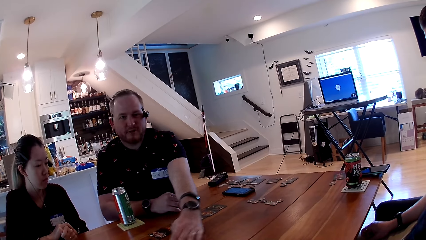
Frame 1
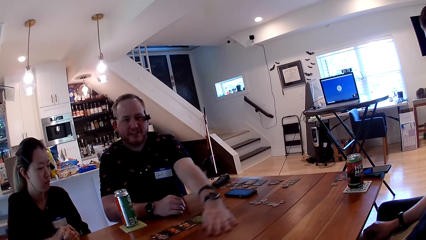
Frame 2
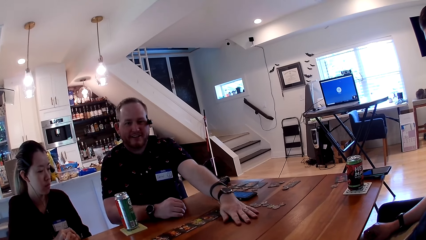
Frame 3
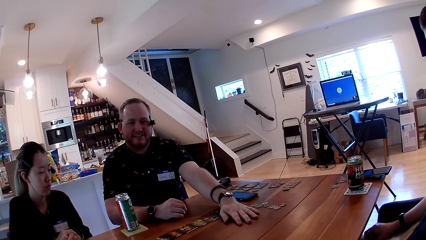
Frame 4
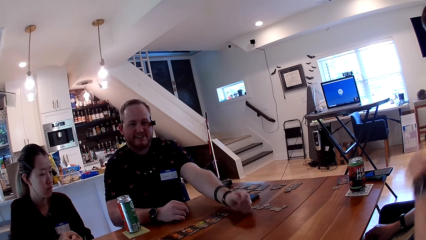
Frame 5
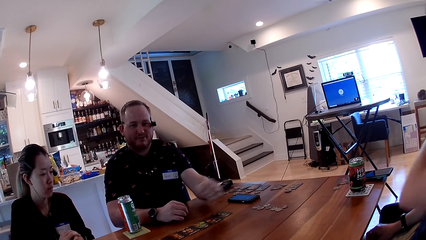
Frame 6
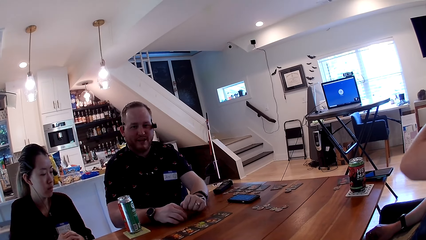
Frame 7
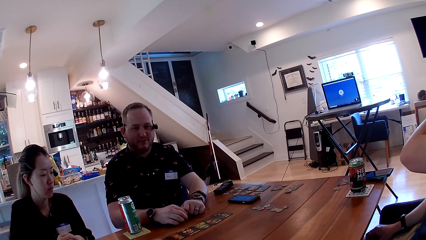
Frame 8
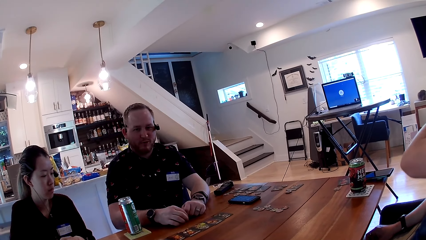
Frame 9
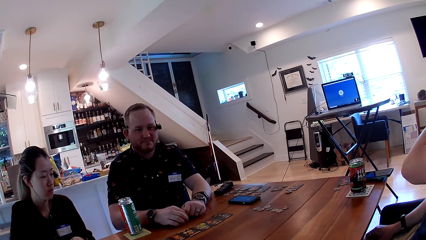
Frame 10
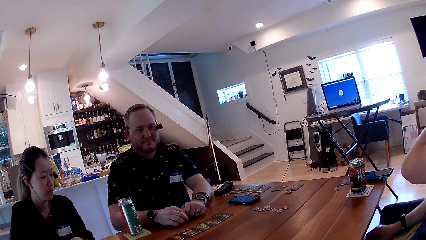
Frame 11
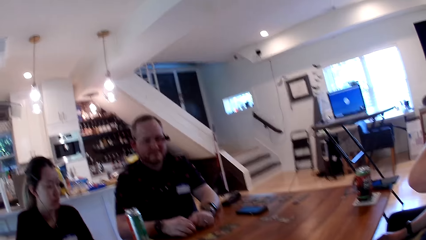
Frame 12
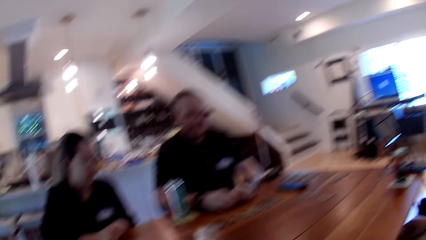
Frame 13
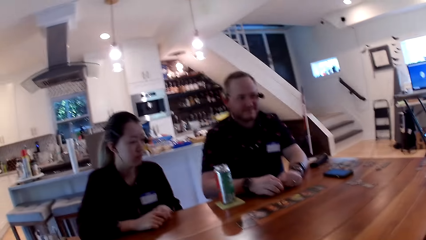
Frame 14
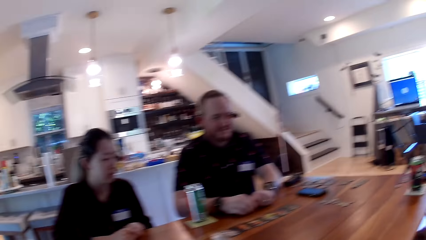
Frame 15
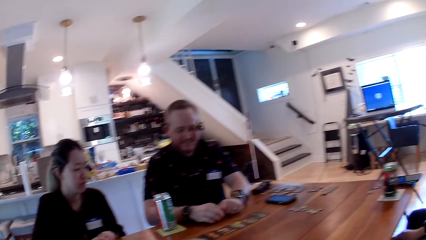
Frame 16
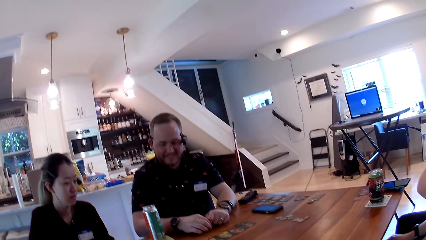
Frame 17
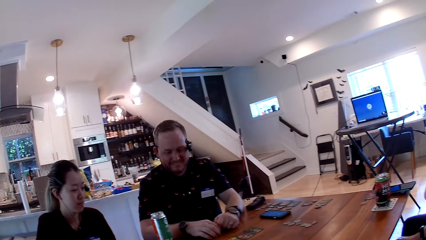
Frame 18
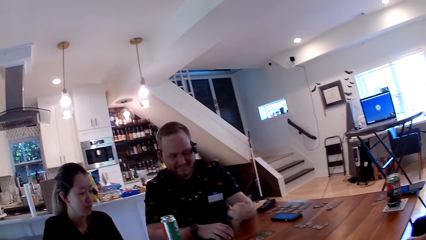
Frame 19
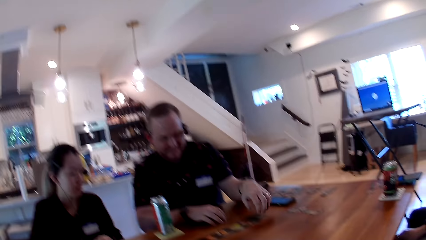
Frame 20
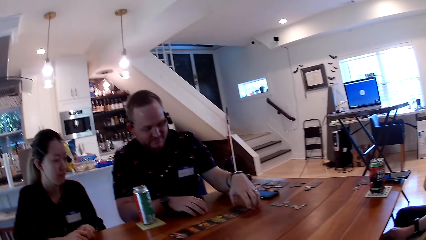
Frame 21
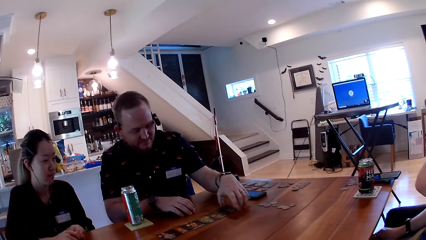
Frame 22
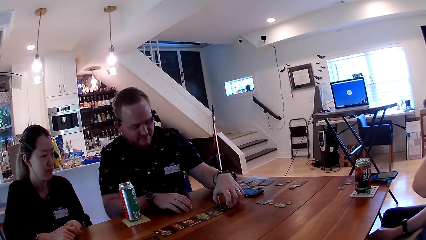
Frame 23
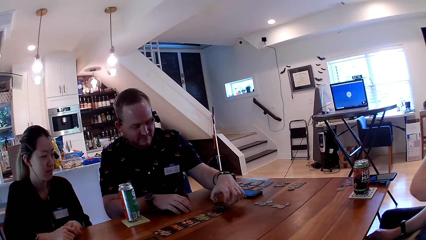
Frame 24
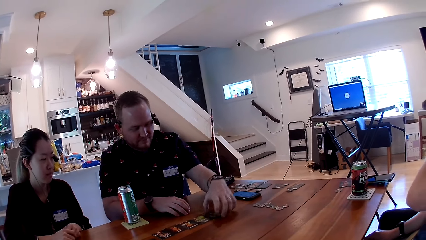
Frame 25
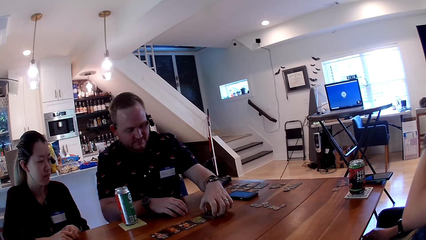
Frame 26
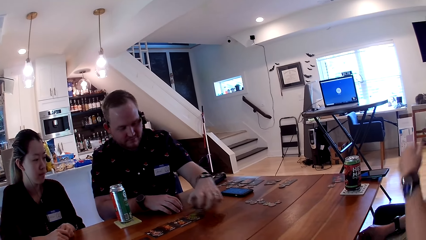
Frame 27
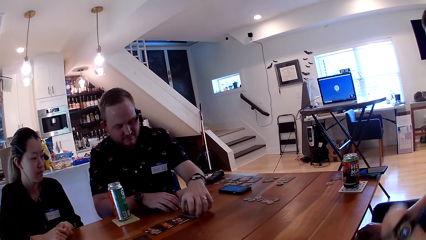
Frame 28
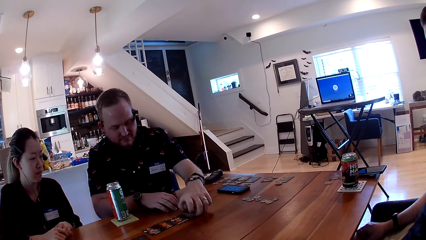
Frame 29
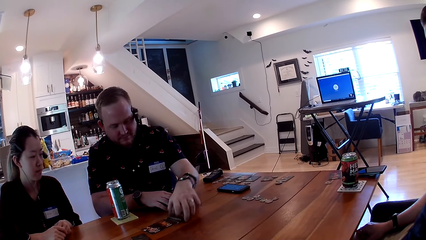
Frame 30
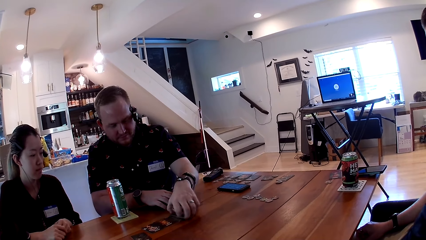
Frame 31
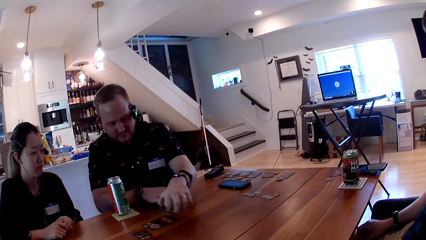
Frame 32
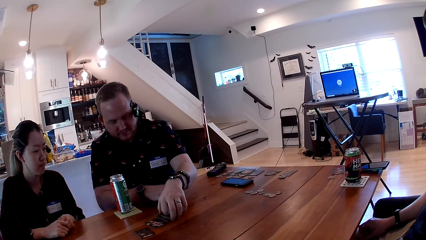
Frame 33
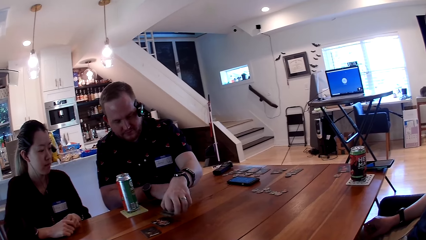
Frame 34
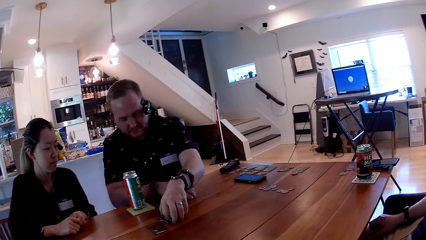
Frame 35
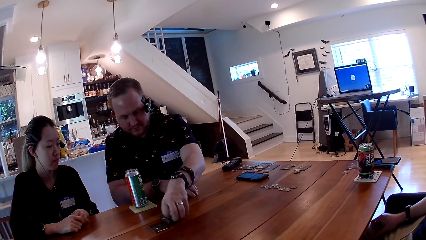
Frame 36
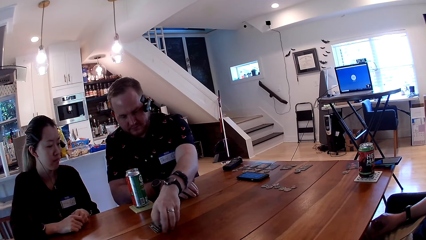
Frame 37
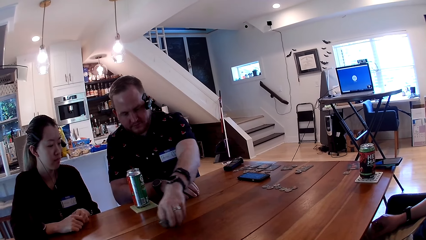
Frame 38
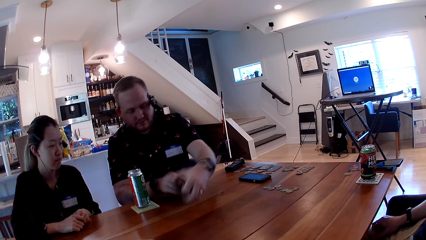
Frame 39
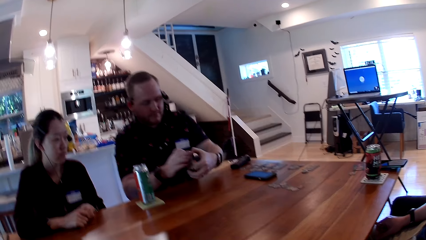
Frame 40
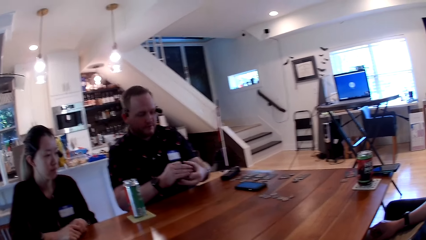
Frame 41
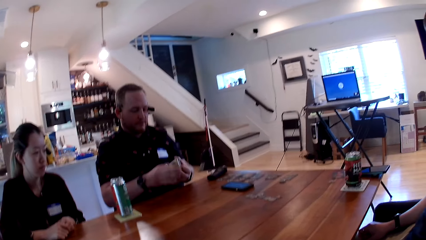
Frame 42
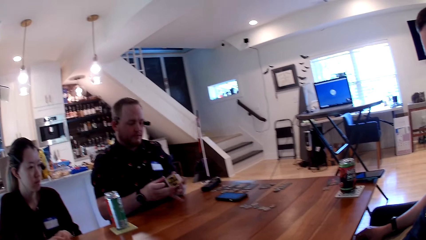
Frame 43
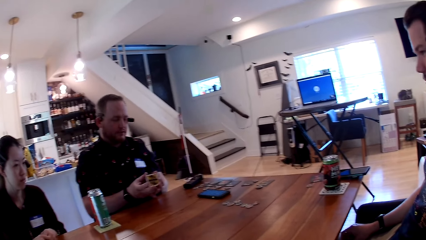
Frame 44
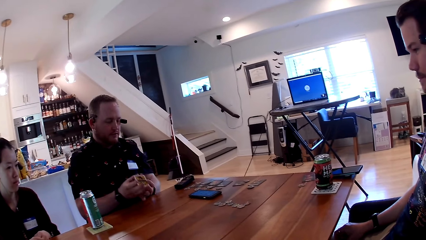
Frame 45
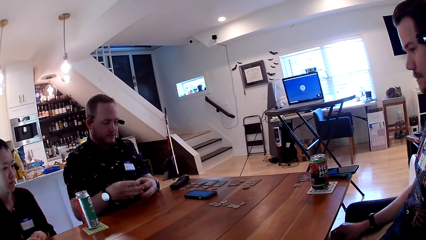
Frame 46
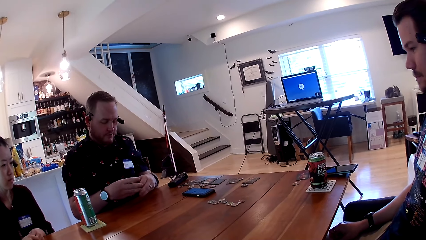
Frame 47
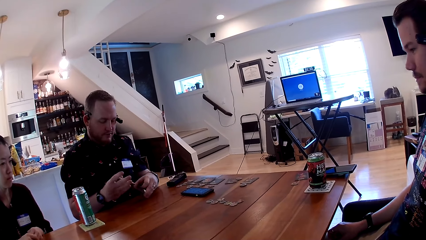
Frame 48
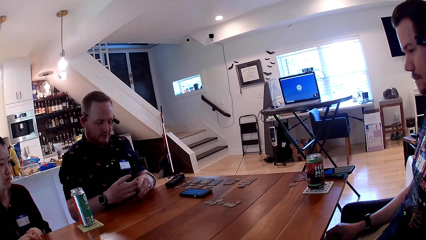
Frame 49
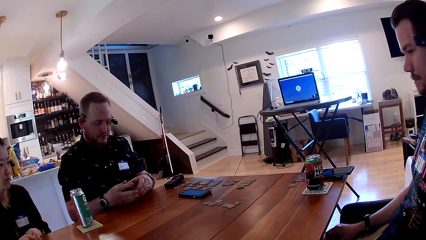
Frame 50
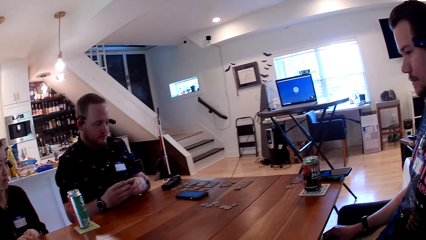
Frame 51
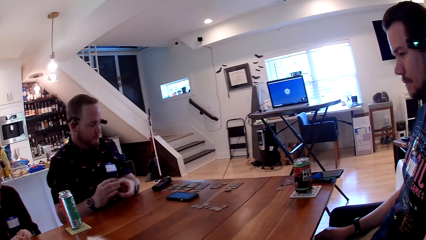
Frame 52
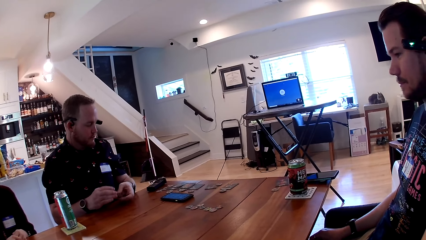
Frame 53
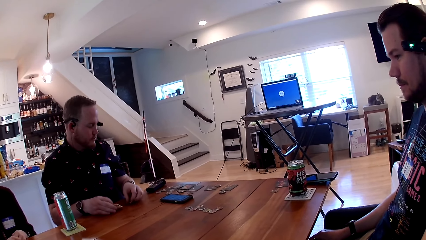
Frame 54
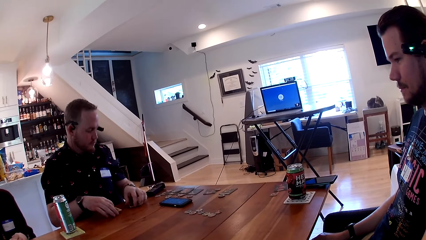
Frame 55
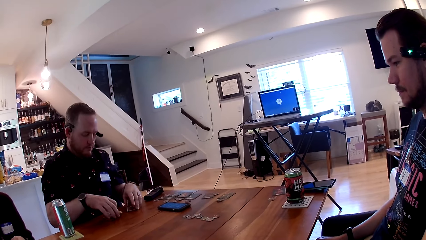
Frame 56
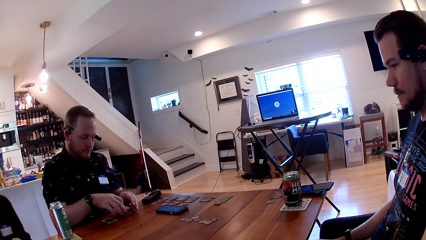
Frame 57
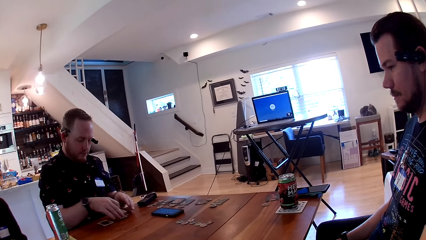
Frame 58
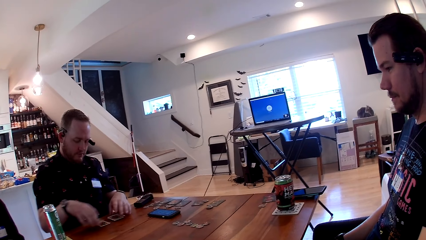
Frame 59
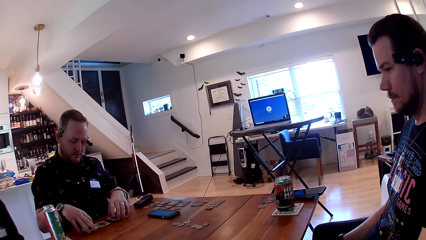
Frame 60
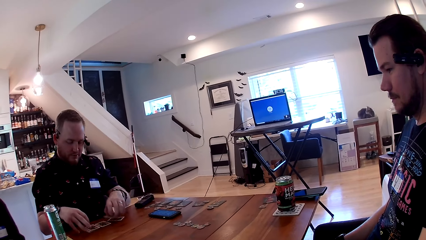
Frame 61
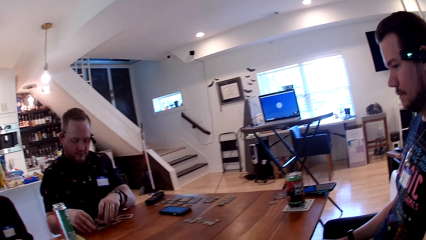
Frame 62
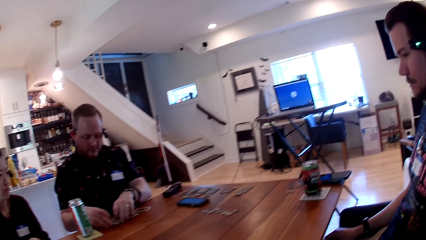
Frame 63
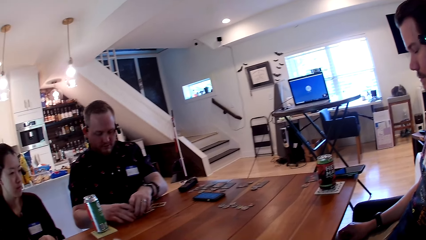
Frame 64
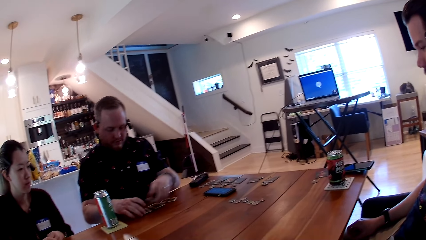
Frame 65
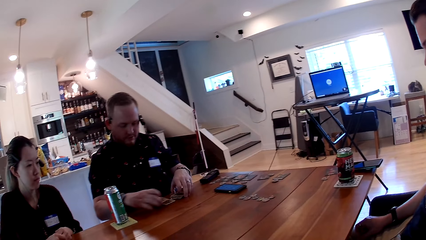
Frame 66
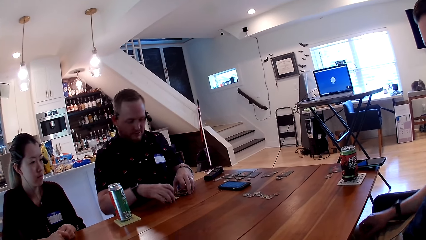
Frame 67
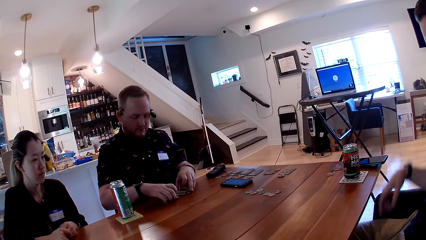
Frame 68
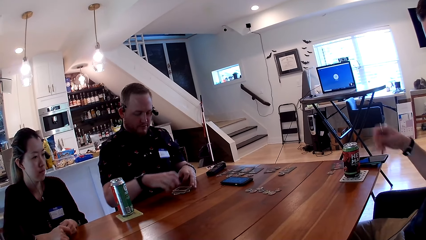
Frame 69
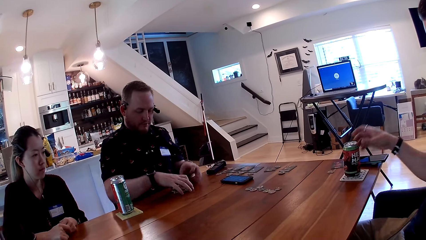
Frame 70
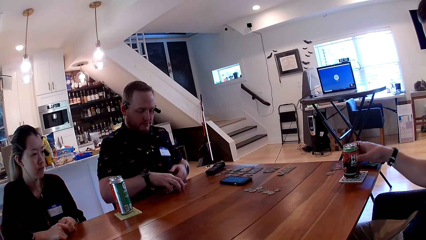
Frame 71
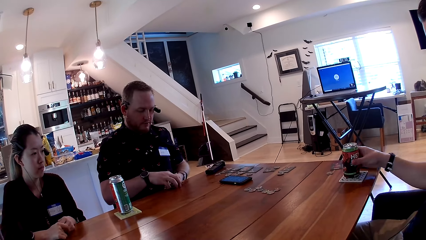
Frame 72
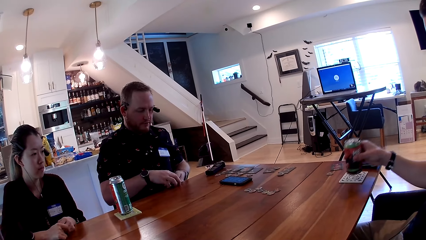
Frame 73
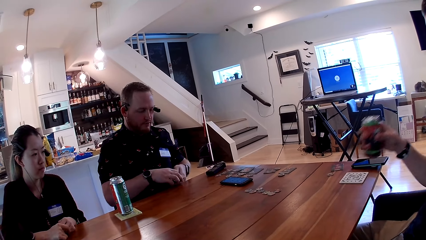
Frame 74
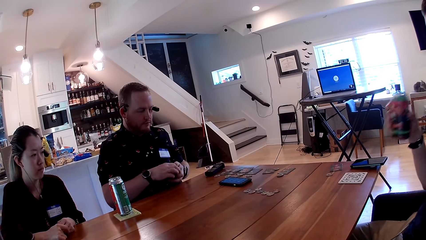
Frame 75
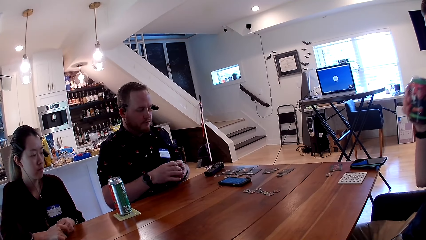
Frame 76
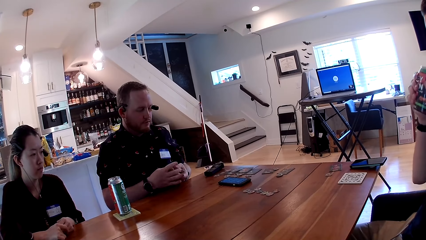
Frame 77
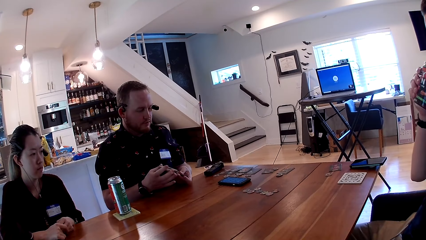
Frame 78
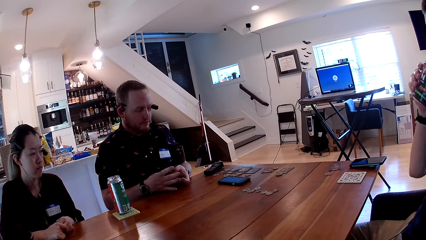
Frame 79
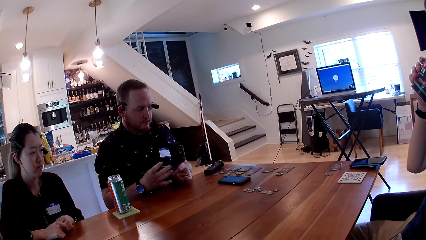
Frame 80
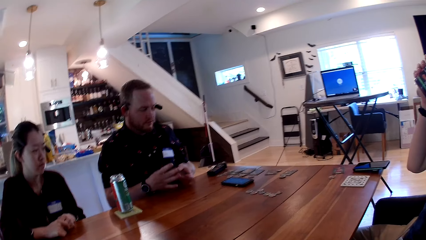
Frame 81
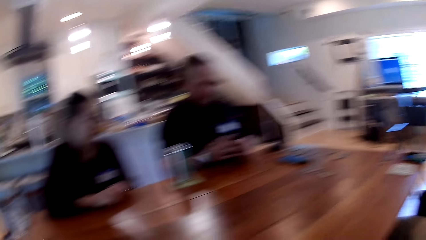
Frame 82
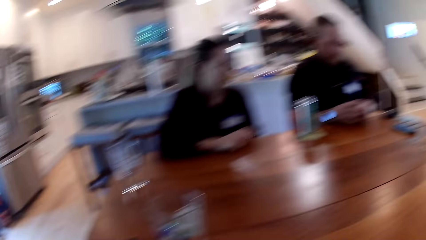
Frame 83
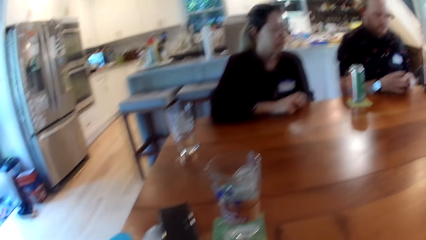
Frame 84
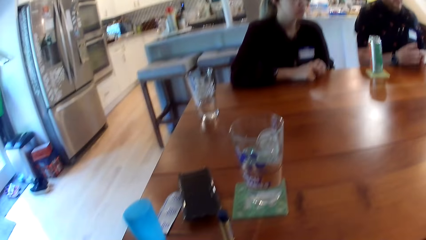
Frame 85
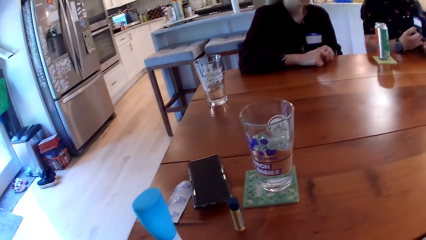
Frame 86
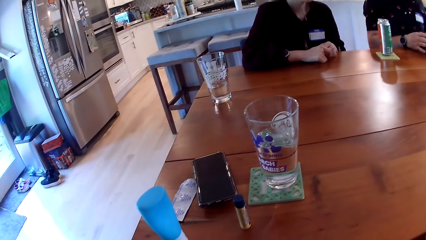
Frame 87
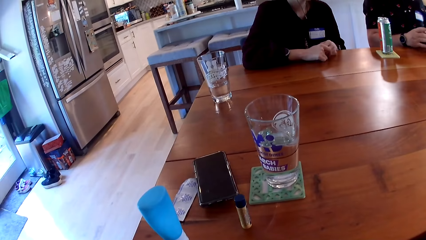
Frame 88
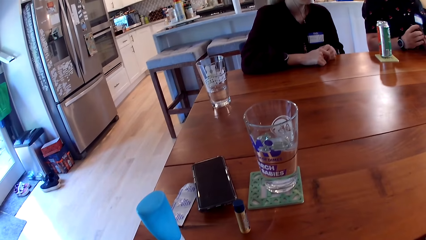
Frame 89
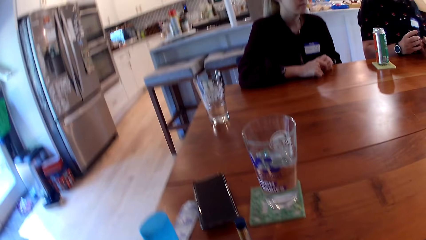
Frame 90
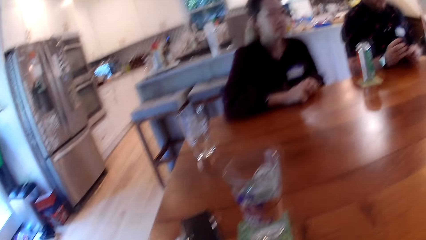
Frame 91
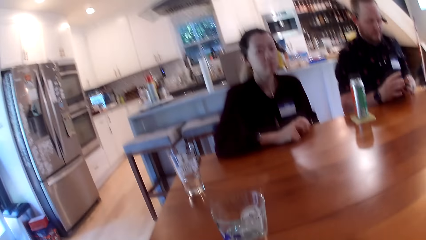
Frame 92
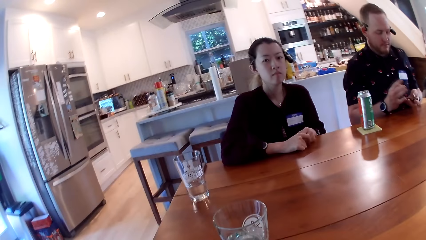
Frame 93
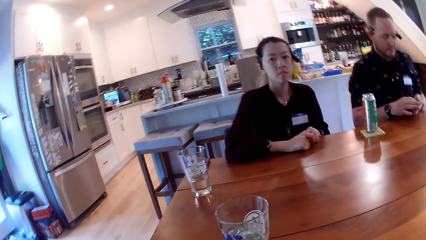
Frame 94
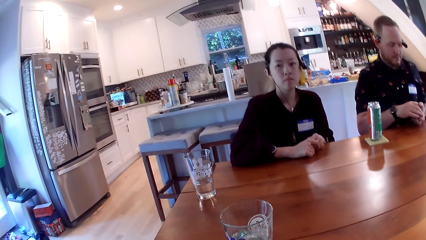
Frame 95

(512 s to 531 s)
The man stacks the cards on the table together with his left hand. The man shuffles the cards with his hands on the table.
